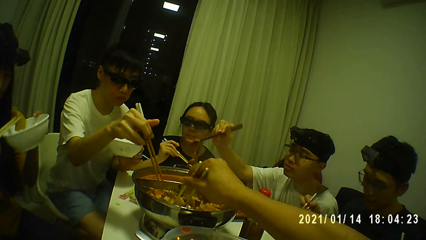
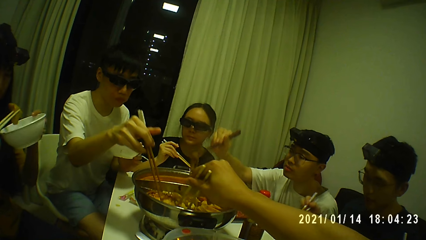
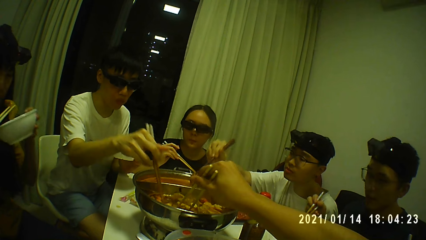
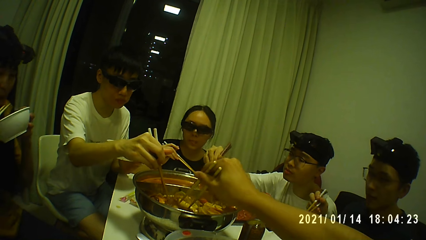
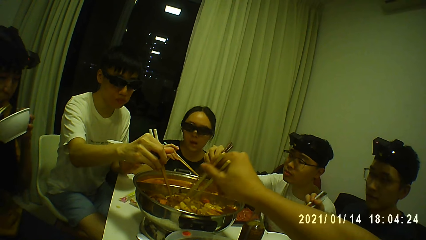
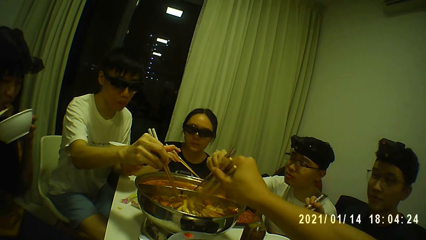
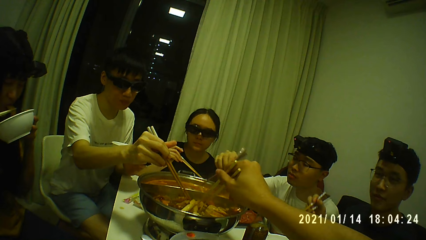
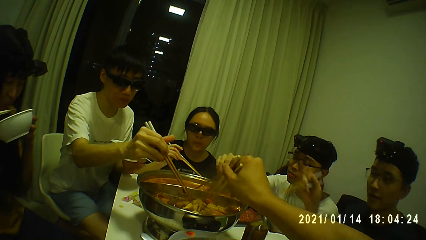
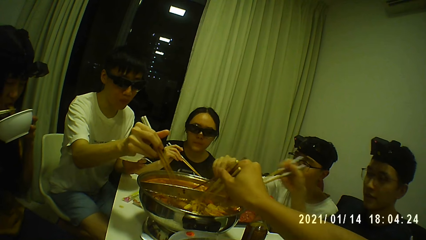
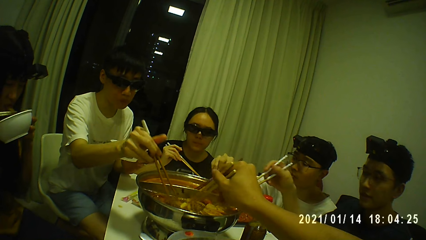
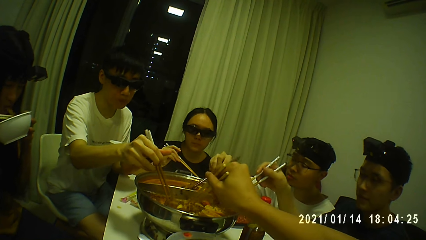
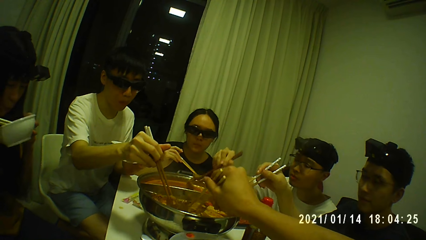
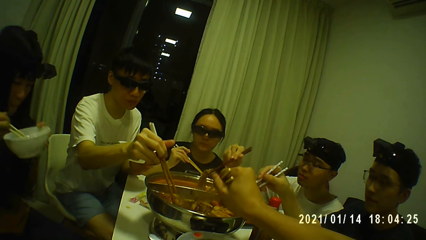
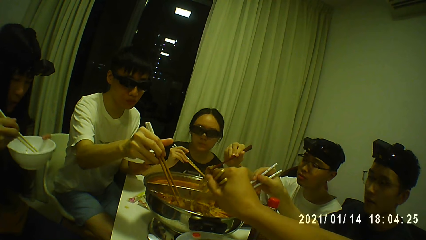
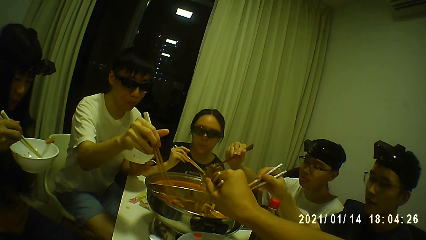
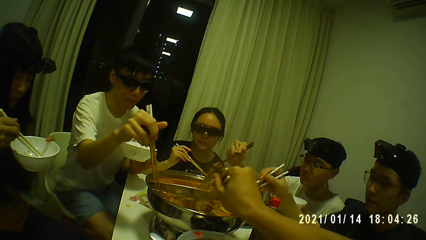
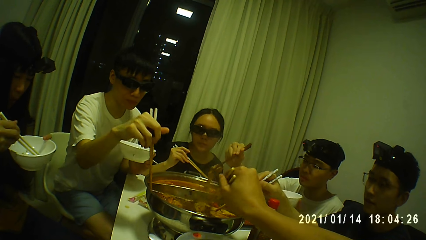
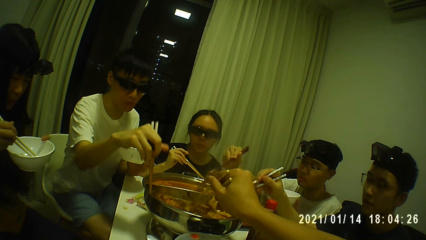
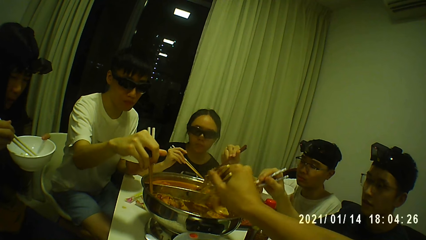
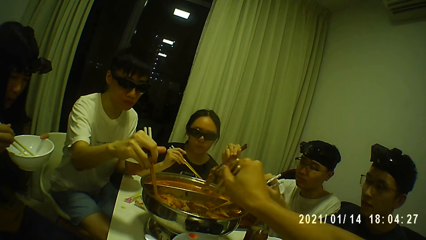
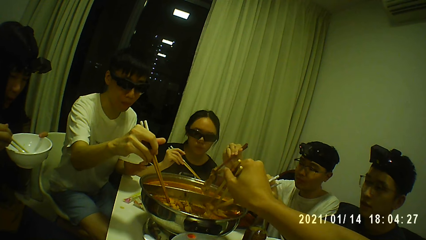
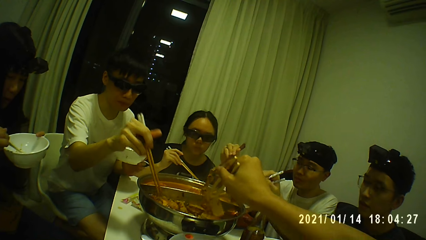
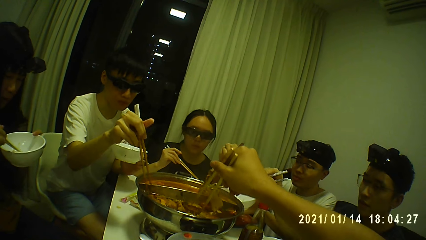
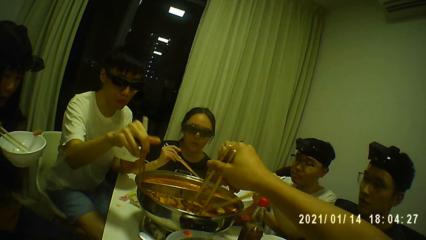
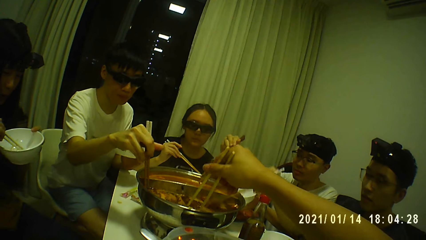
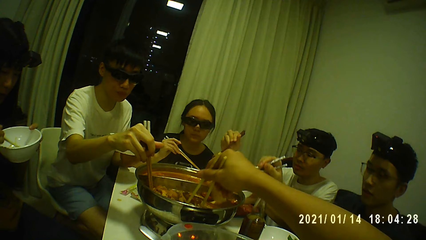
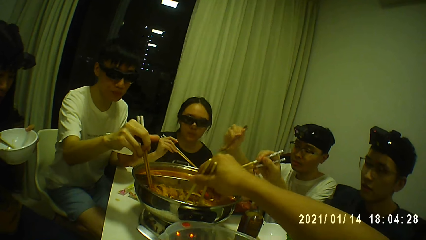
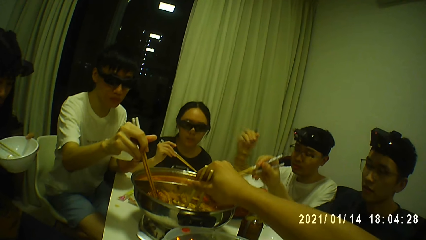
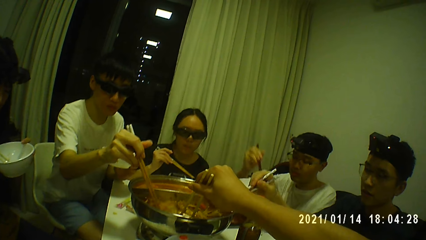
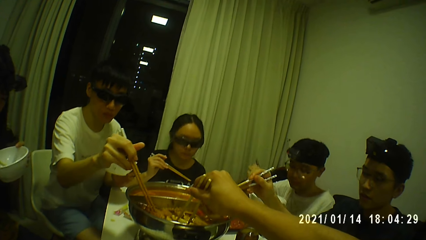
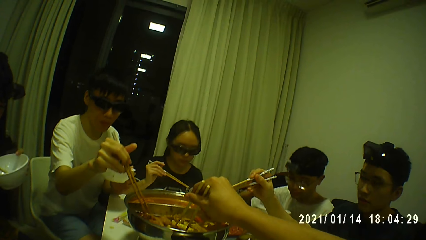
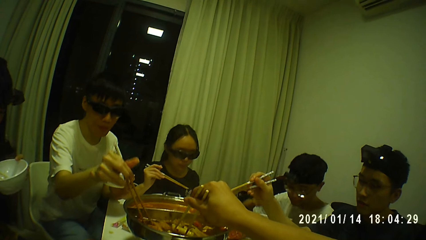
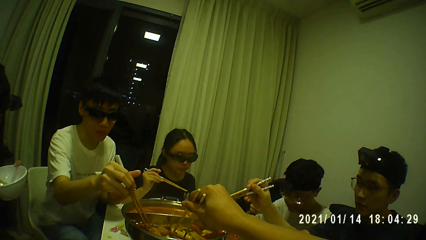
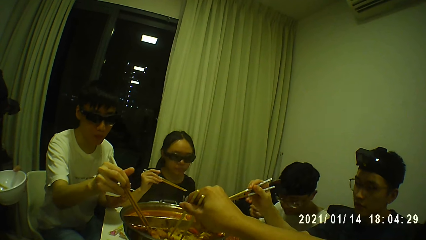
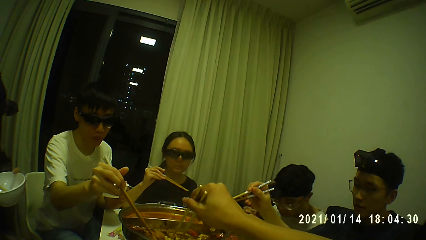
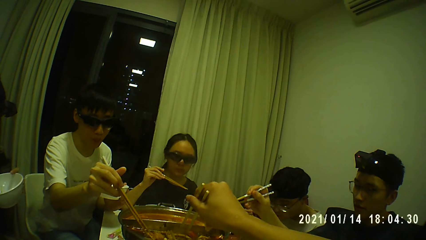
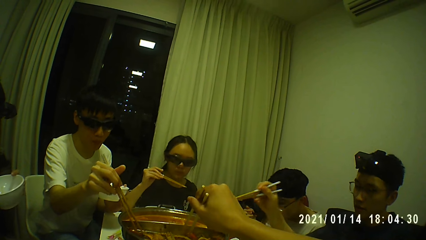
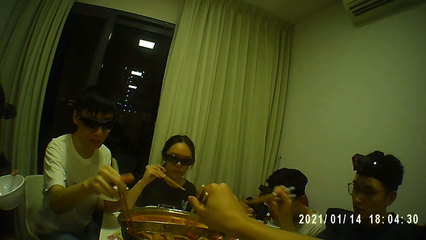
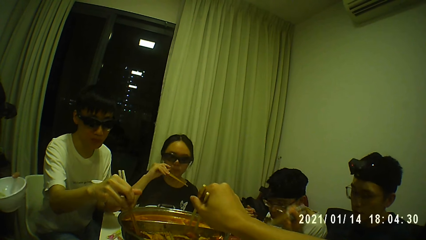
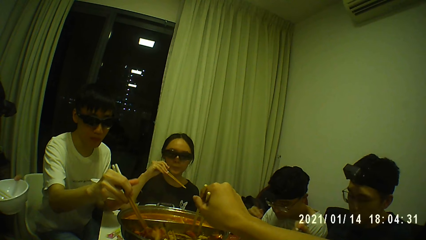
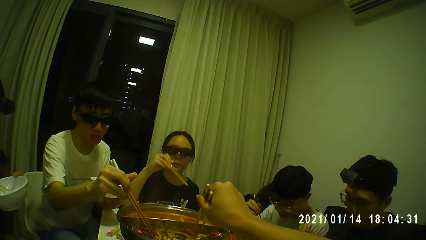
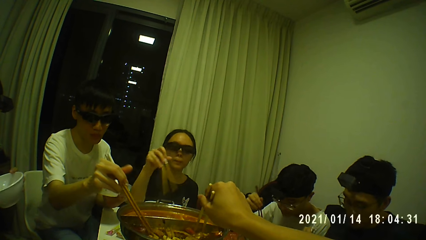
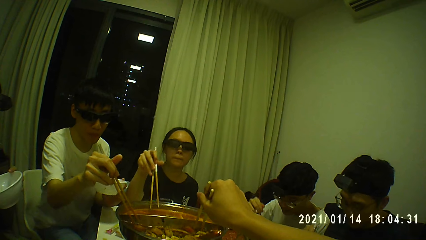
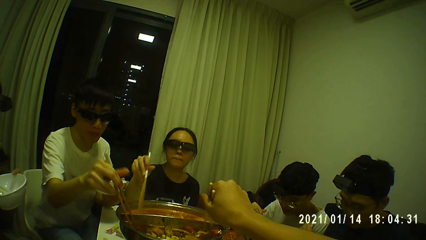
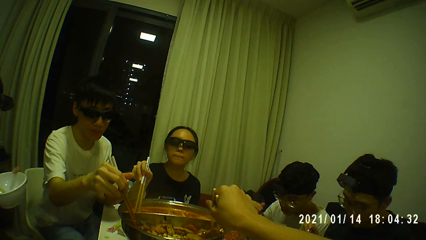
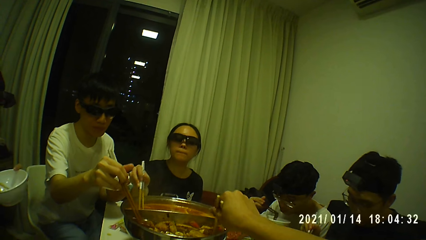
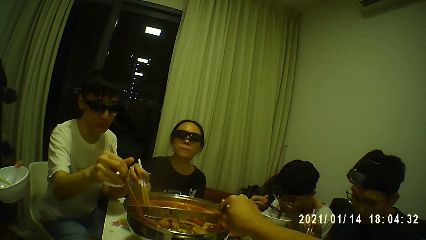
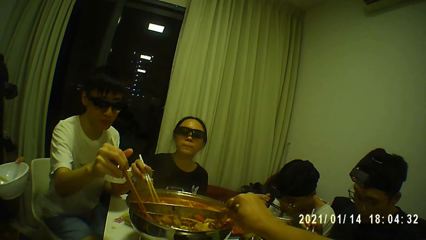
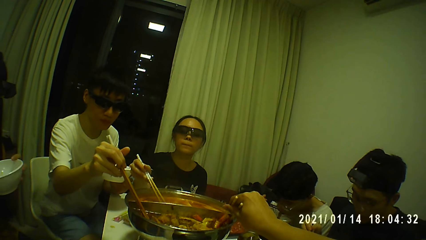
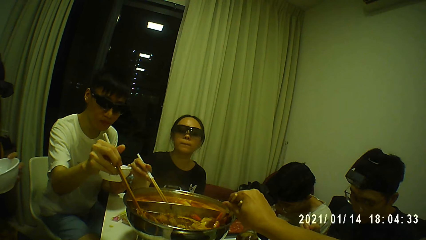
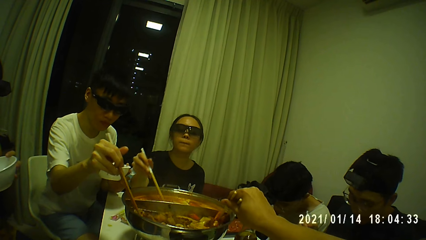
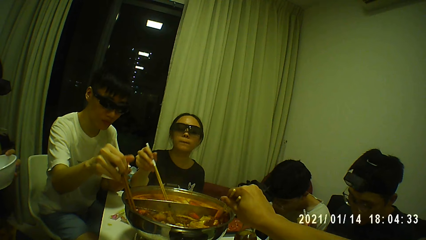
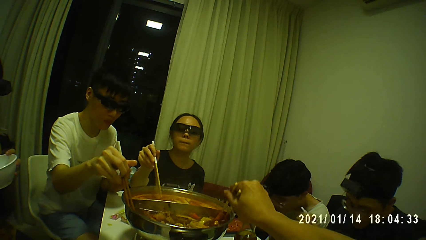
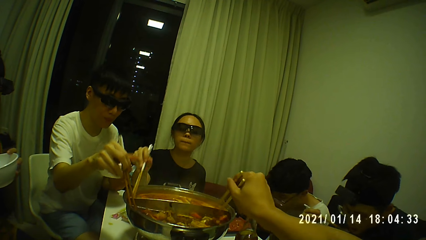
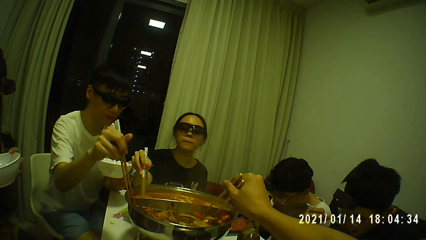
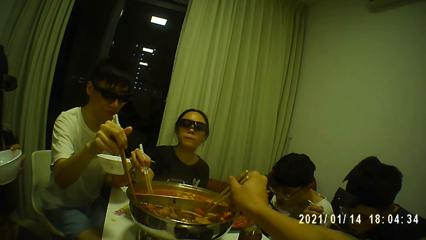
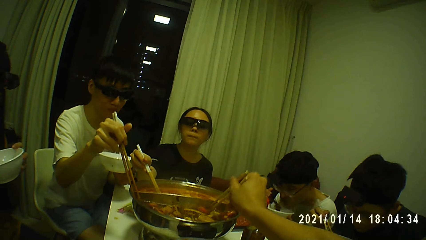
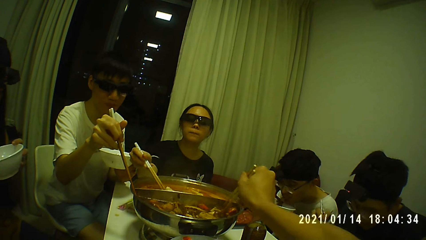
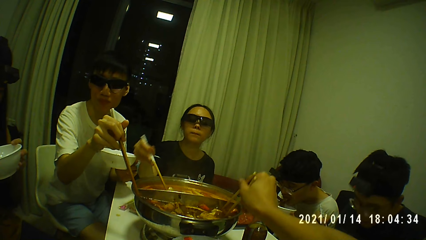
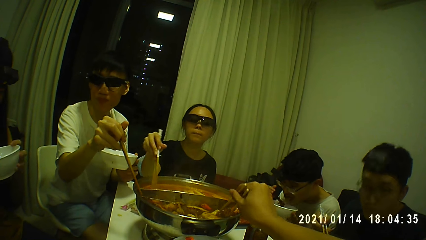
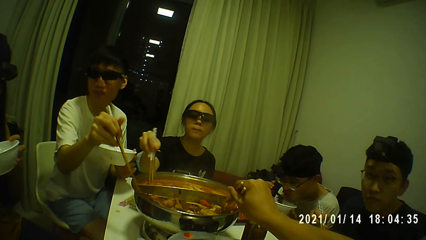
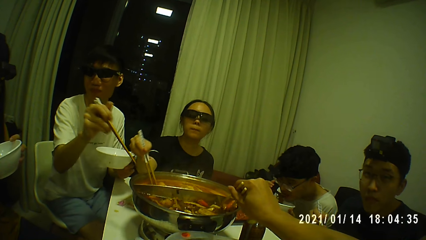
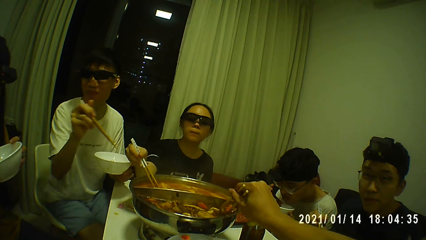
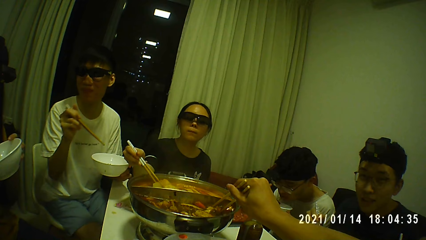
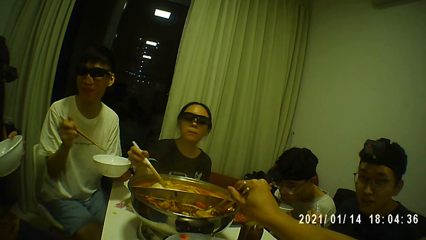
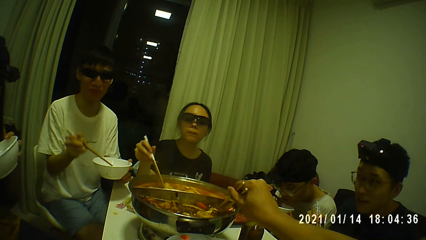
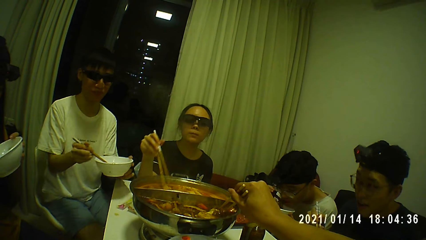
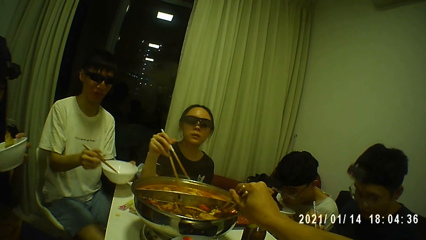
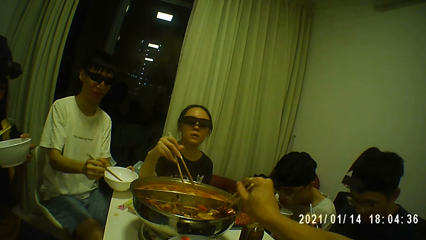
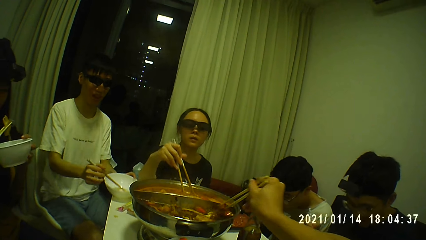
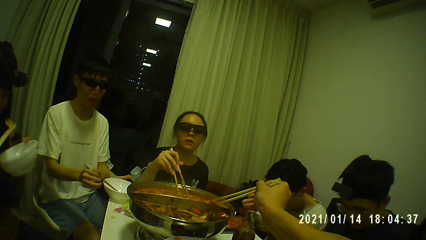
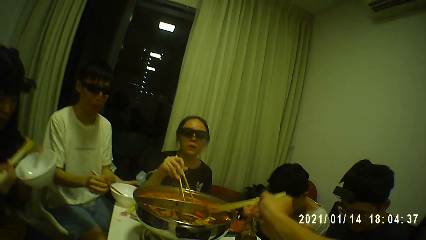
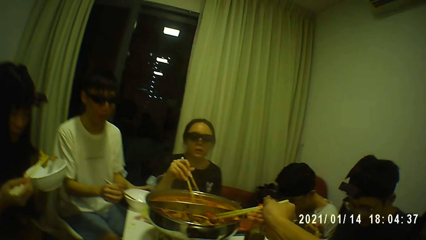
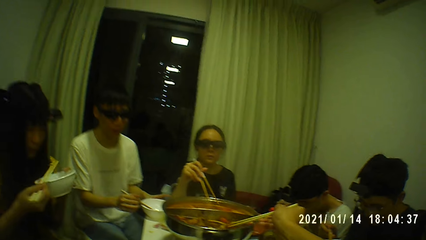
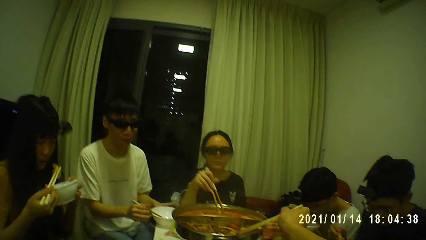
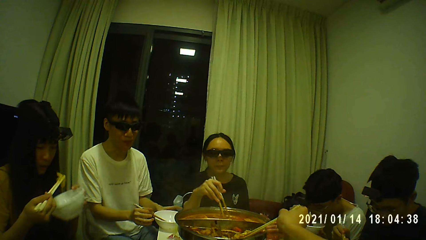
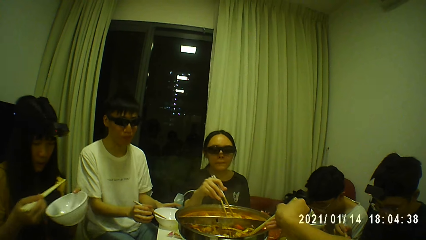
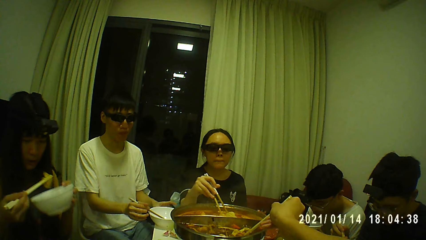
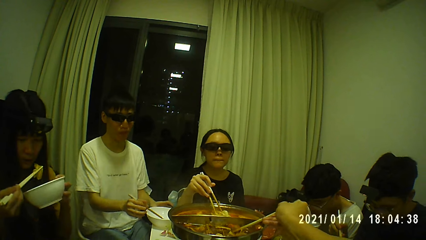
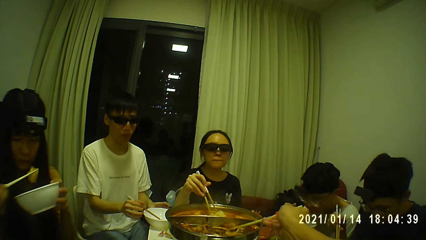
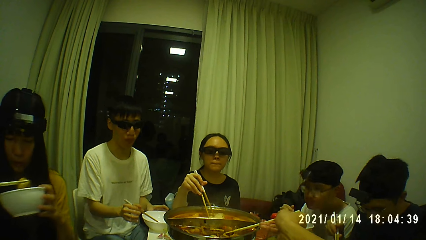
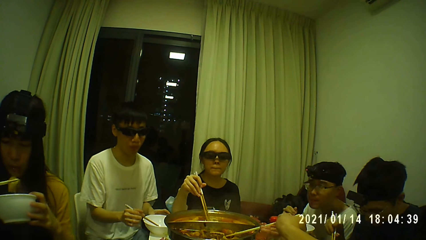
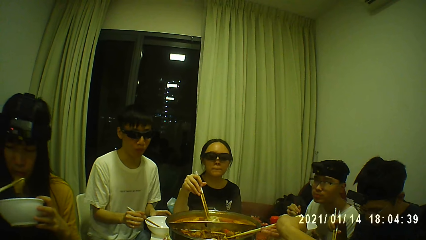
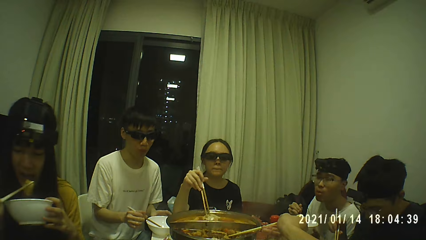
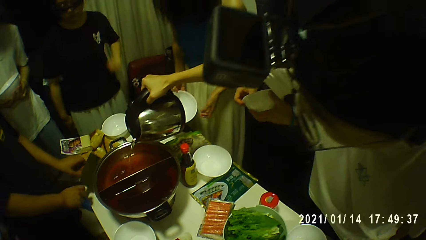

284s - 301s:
A man takes food from the plate in his hand with the chopstick. A woman stirs the food in the hot pot with the chopstick. The first man puts food in his mouth with the chopstick. Another man places the chopstick in a plate in his left hand. Another woman takes food from the plate in her hand with the chopstick. A third man drops the plate on a dining table with his left hand.
